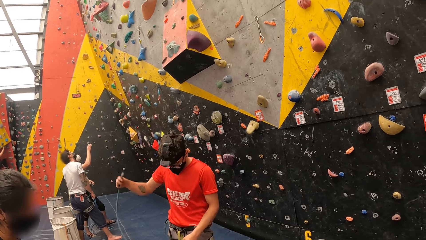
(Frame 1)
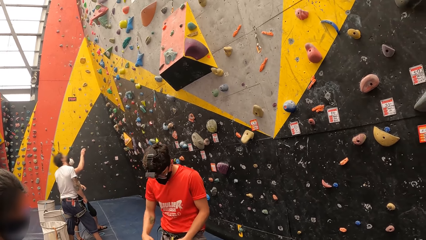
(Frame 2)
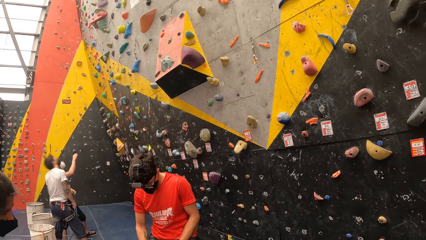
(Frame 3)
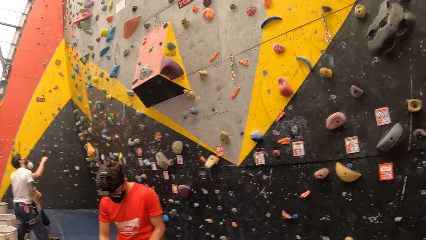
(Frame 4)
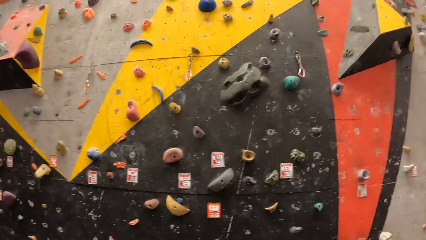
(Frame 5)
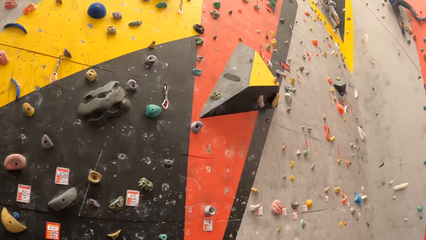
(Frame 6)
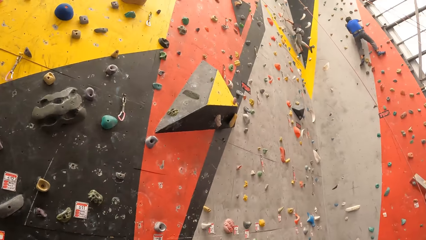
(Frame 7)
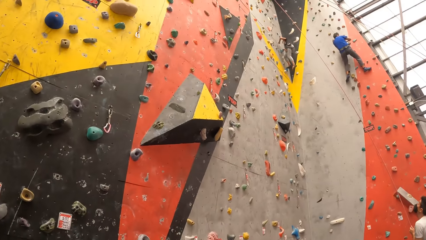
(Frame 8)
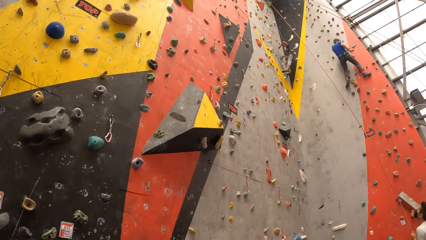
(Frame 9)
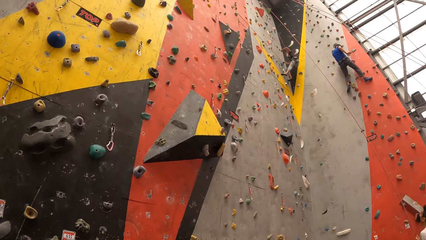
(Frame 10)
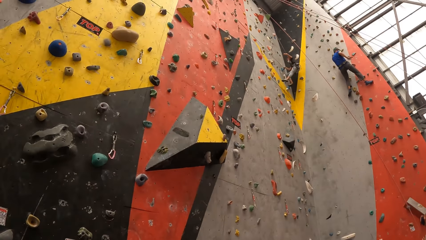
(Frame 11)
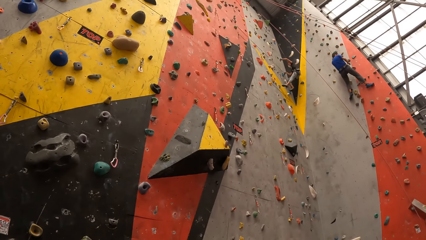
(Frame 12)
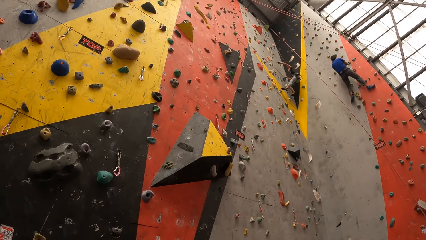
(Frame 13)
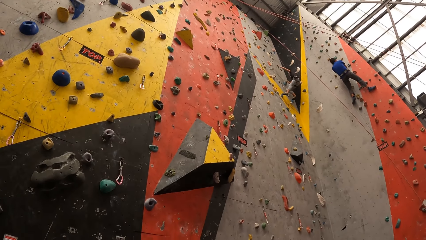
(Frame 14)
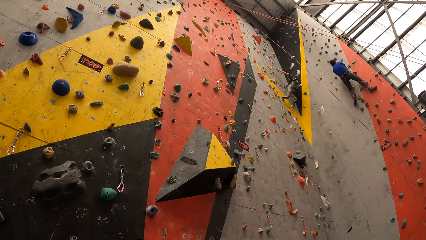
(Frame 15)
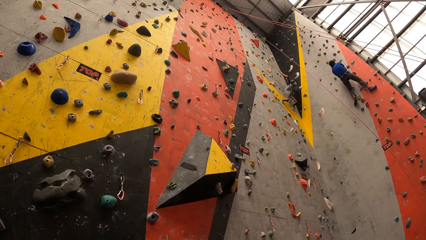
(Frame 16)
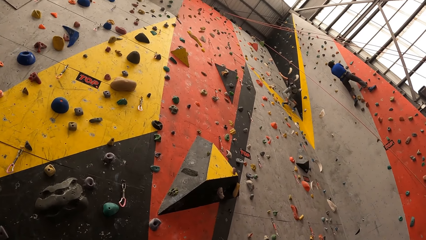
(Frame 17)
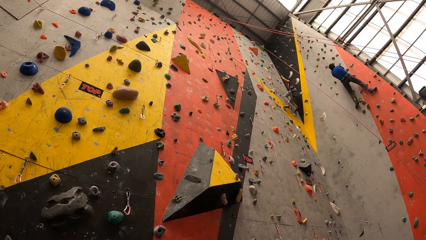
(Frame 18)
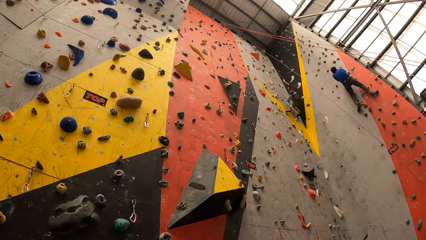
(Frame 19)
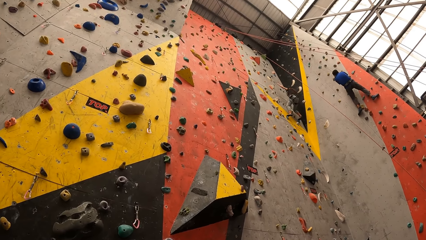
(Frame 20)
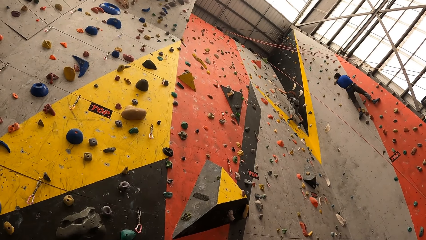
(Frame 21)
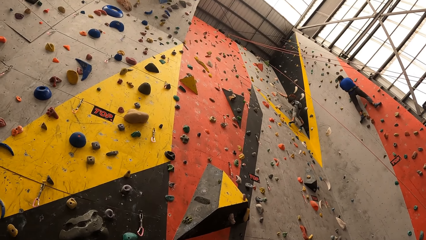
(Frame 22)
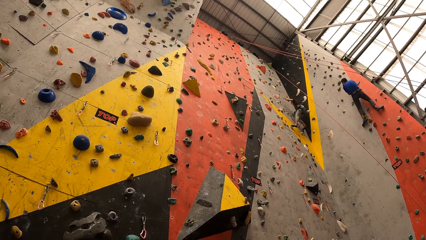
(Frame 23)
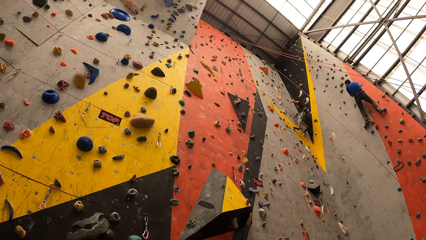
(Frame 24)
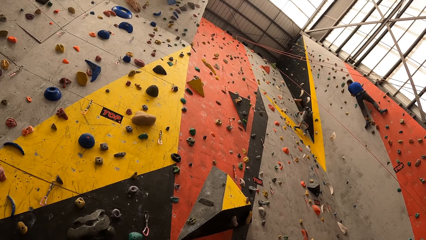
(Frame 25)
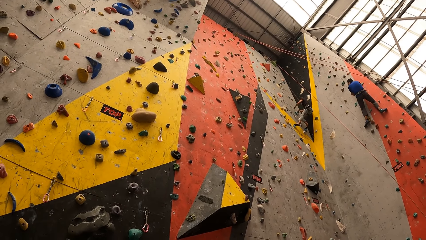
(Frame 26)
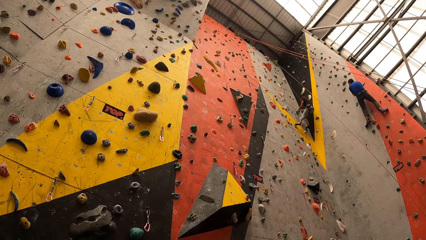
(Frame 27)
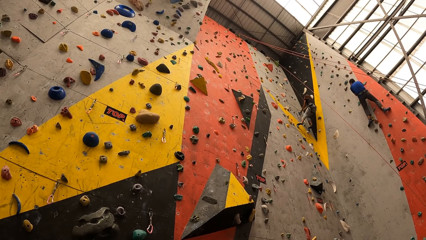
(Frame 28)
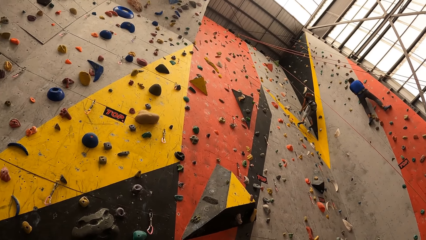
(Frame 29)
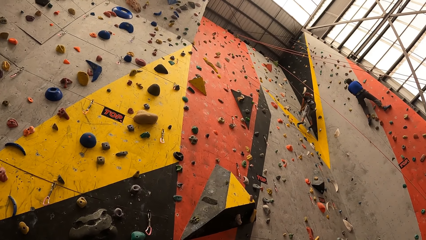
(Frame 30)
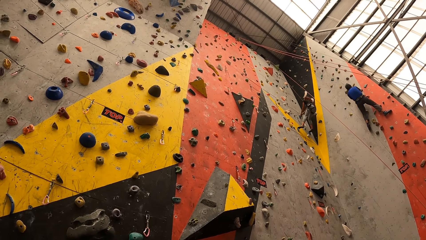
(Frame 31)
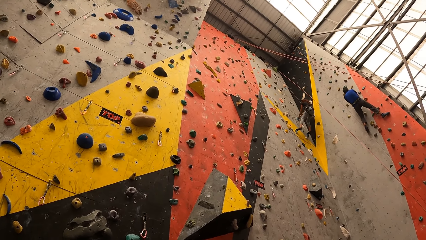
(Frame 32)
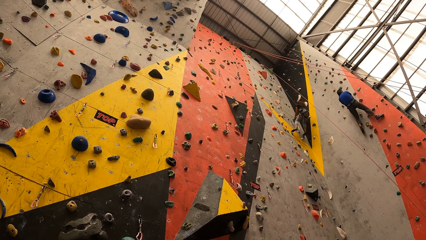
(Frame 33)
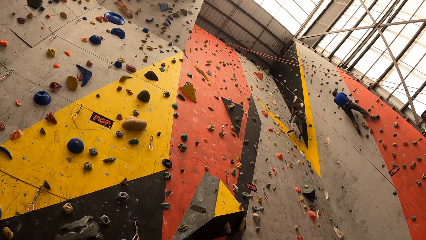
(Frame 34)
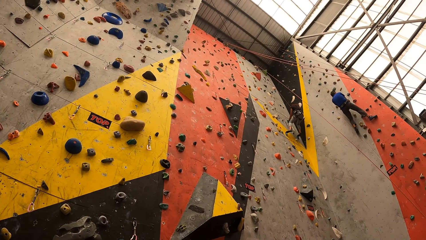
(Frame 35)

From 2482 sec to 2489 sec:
The camera wearer looks around. They look at the wall.

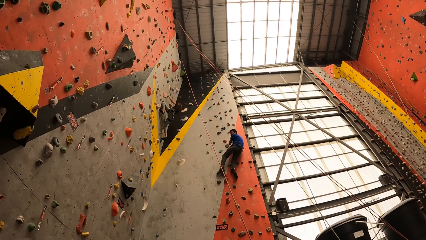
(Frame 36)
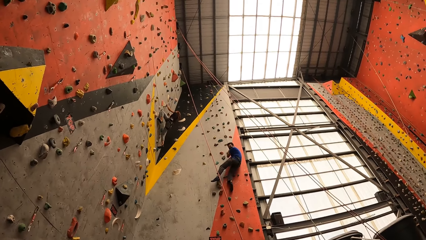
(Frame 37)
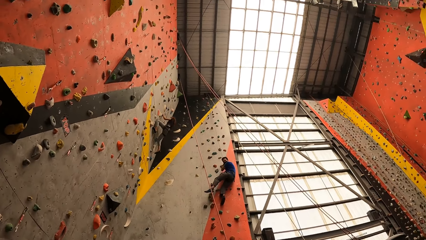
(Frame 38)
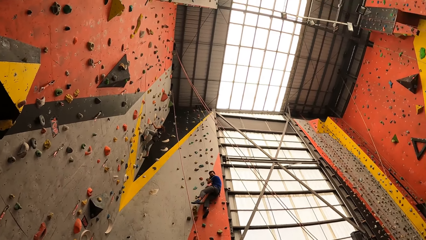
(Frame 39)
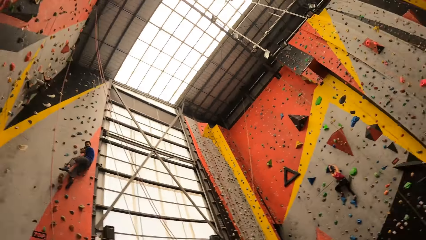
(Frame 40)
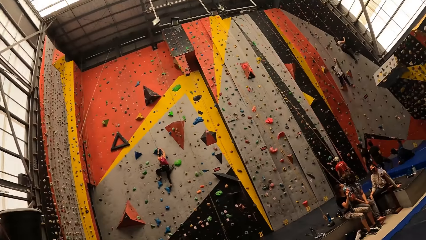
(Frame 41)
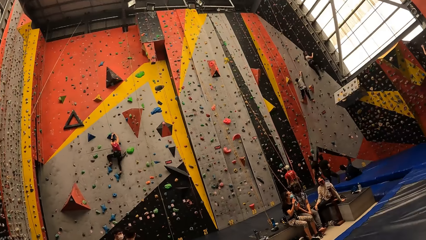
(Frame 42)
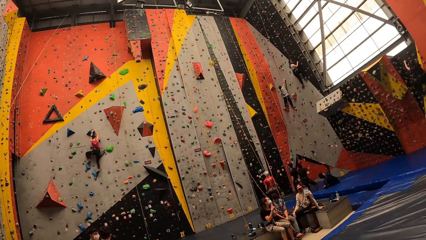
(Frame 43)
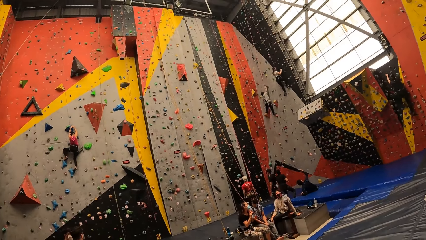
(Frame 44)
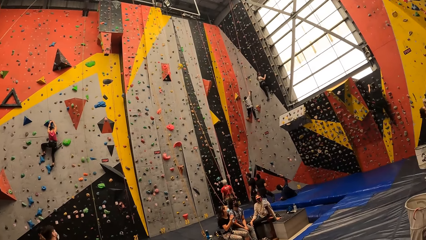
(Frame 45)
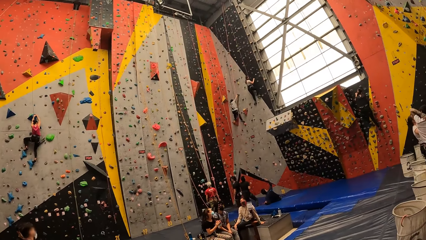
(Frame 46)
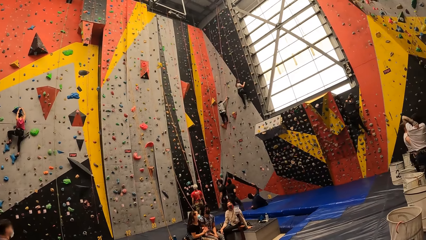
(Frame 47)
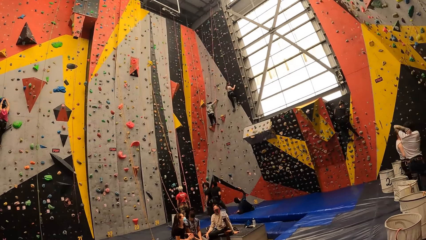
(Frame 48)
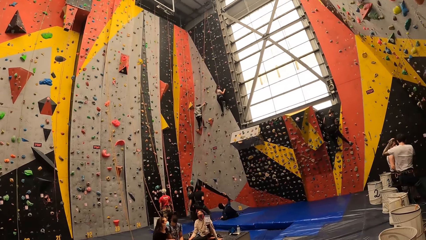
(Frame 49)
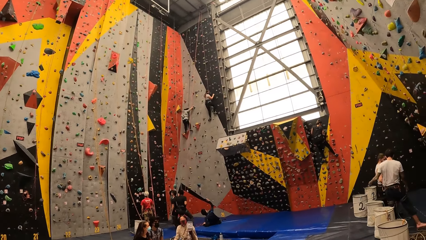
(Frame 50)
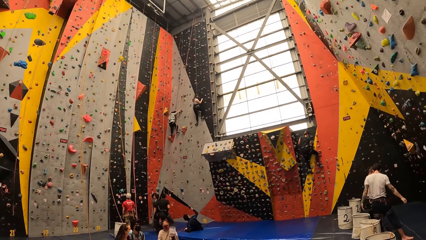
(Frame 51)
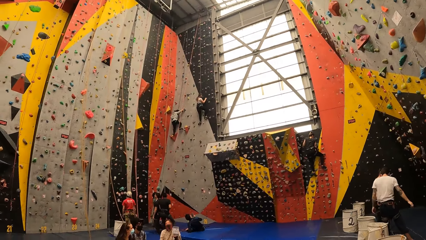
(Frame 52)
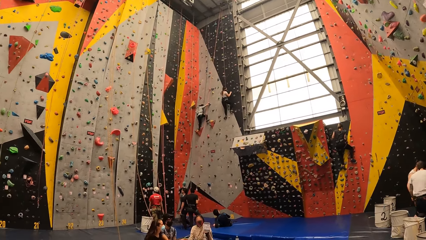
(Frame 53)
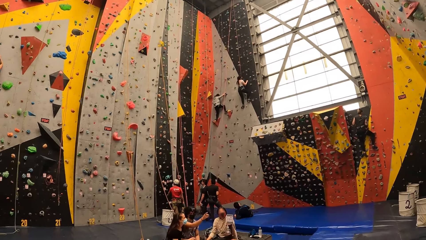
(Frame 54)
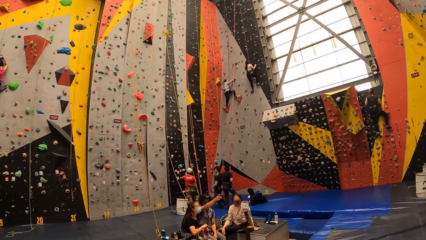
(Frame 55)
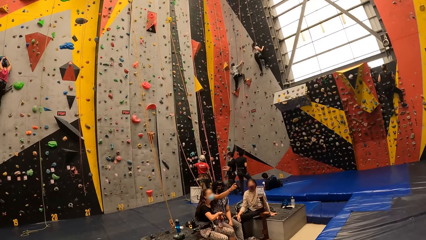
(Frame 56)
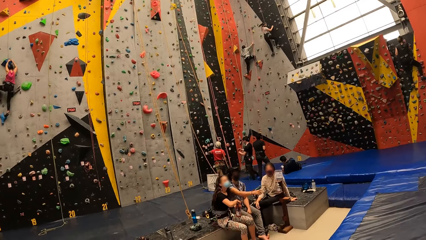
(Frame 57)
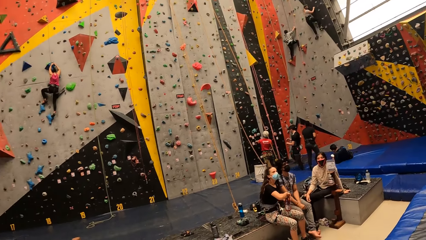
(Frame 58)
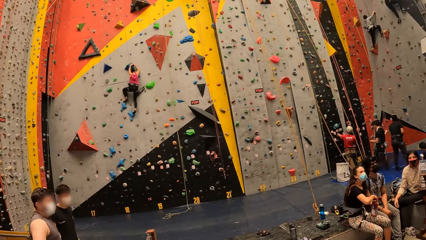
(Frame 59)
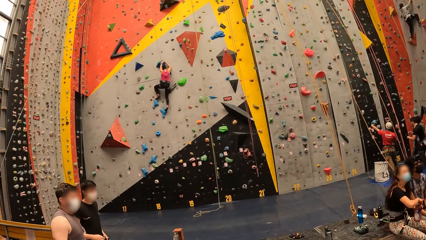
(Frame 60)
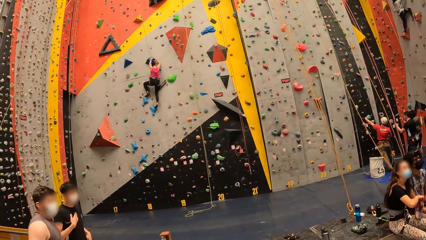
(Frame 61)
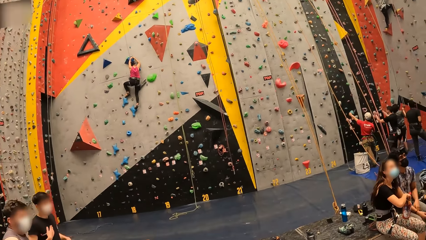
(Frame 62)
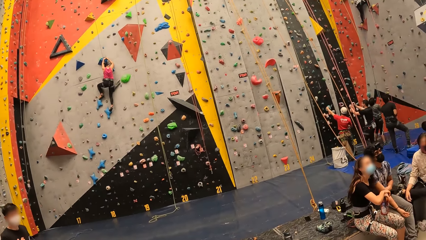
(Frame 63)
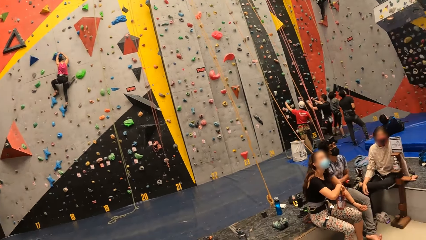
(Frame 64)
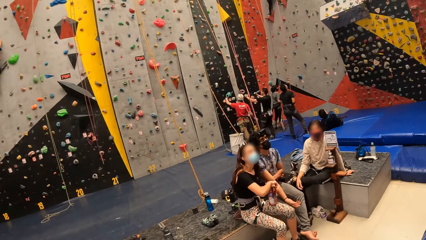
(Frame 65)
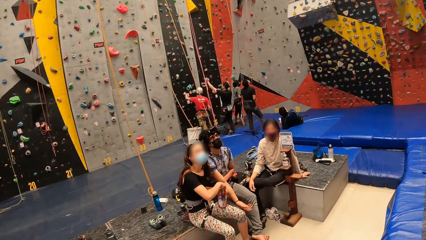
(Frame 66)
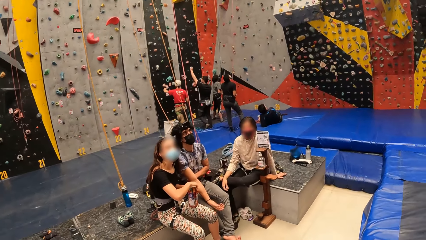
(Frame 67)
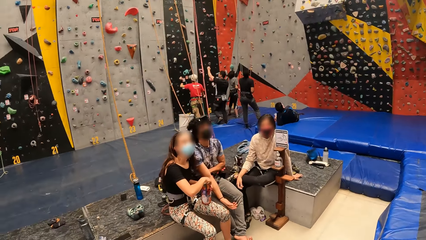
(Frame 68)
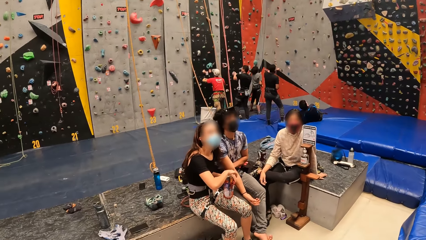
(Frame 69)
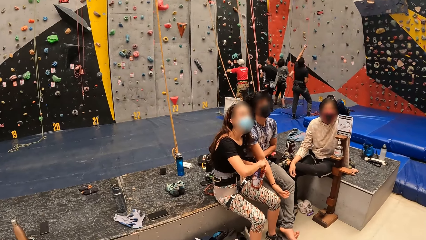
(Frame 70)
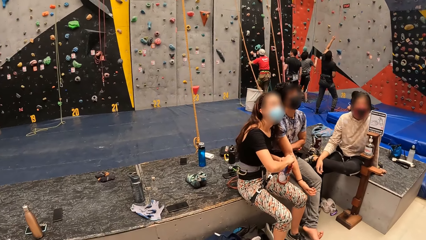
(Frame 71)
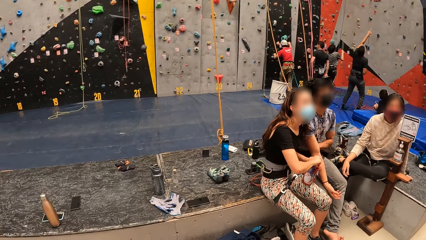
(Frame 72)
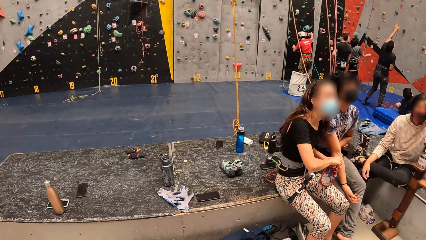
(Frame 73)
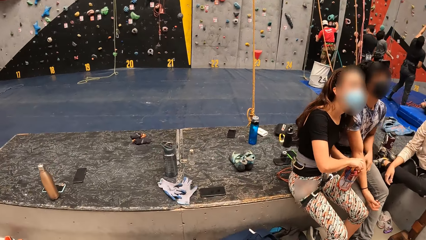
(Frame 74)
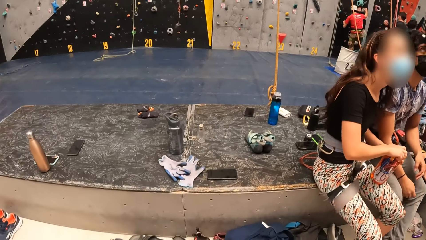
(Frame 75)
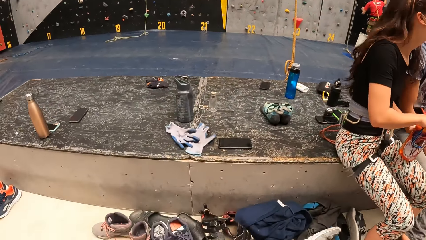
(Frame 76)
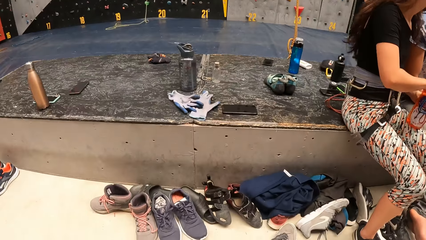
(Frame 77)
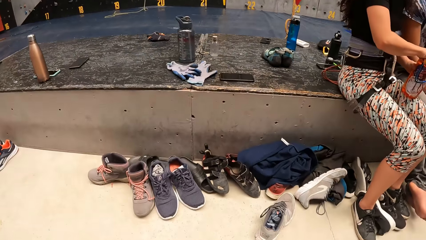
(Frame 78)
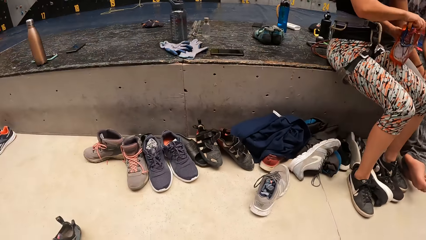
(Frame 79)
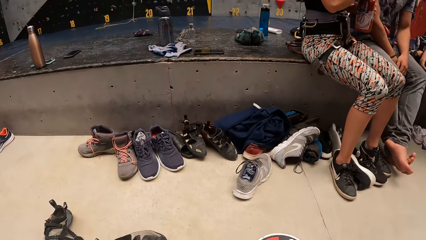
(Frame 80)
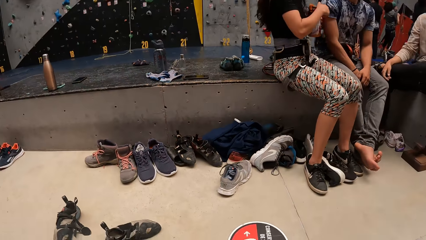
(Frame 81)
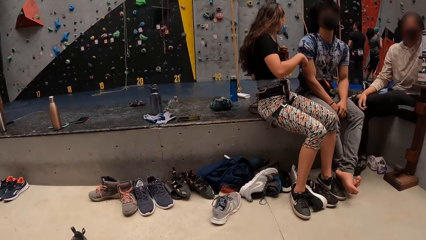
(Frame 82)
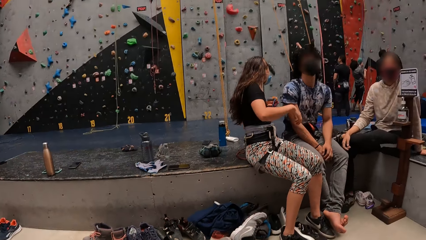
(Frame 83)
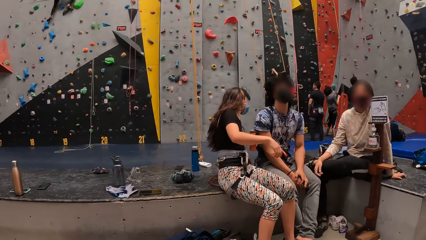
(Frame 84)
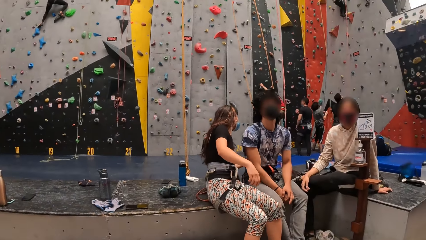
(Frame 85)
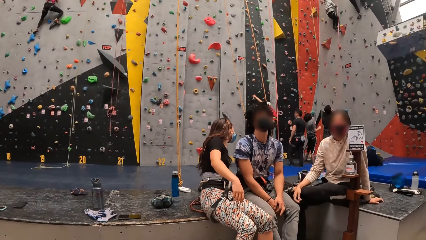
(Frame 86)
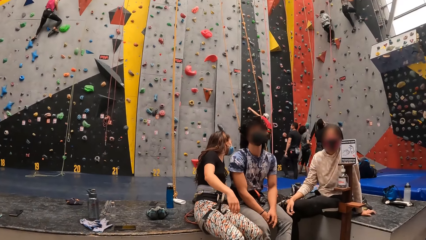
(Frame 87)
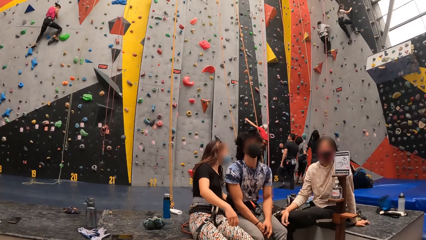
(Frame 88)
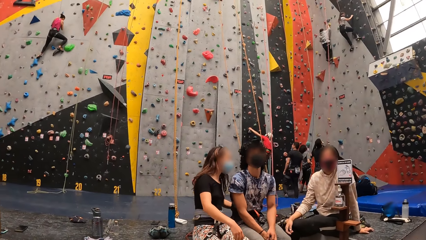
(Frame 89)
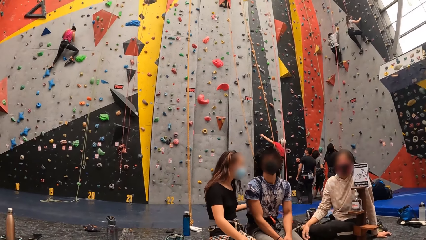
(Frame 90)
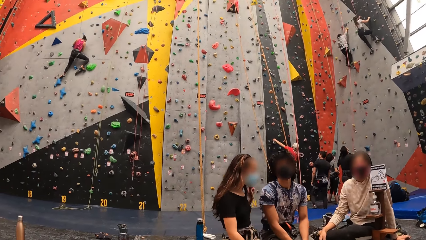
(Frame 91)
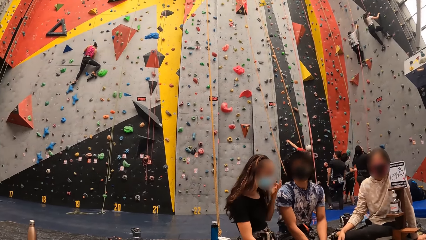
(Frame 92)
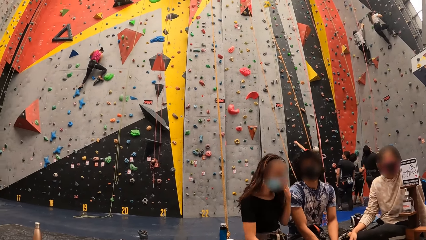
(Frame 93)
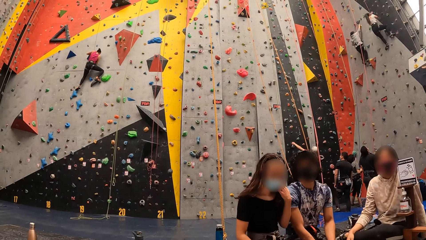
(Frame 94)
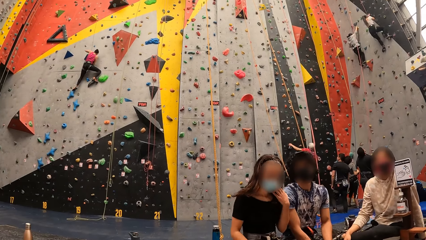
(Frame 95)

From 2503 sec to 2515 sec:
The camera wearer walks across the room. They sit down. They look at the shoes on the floor. They look at the wall.
